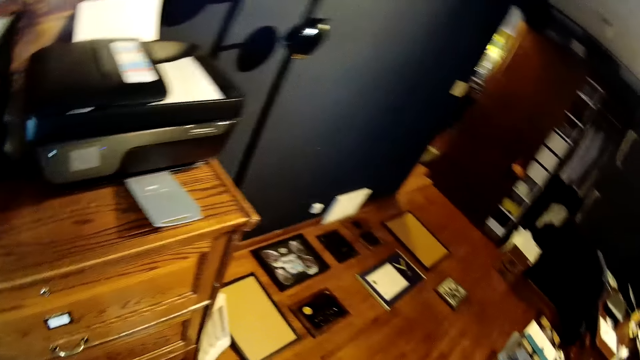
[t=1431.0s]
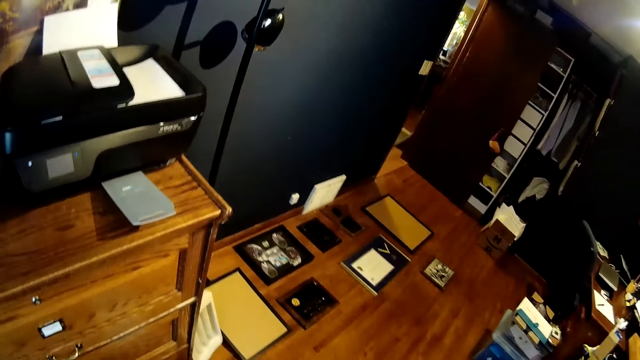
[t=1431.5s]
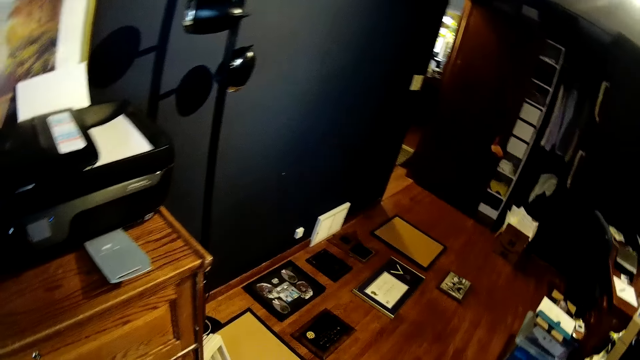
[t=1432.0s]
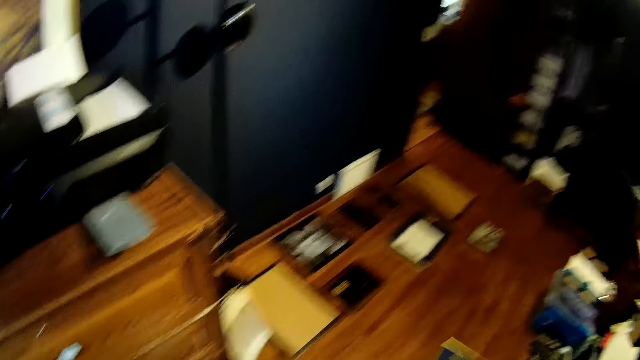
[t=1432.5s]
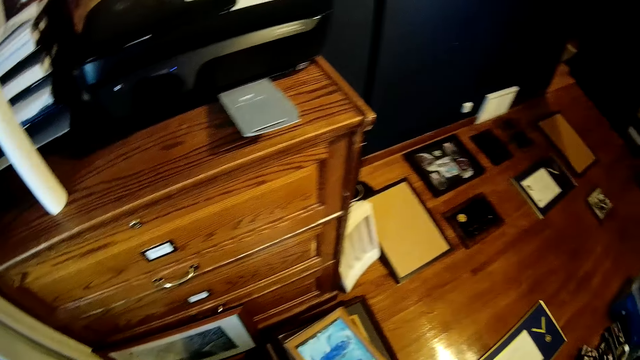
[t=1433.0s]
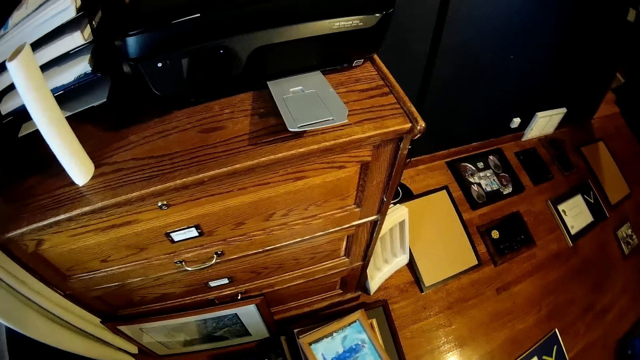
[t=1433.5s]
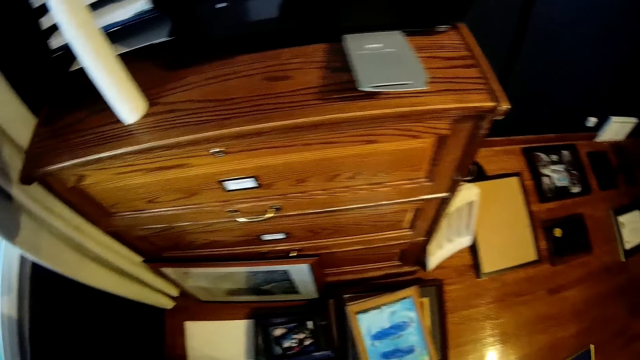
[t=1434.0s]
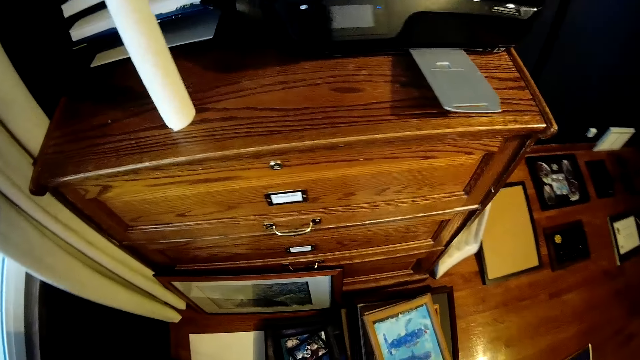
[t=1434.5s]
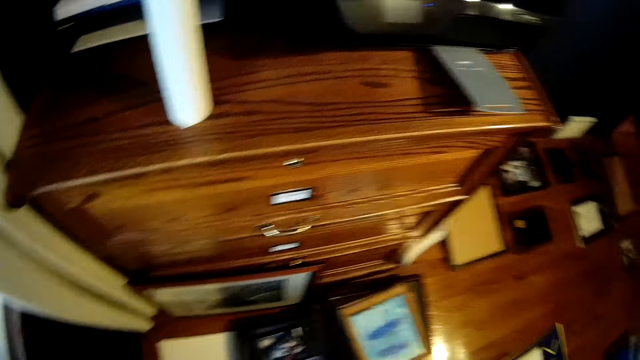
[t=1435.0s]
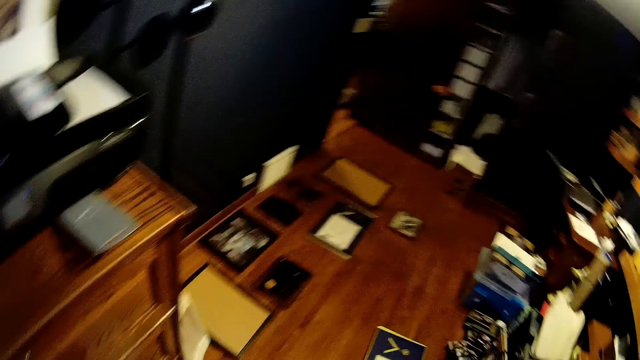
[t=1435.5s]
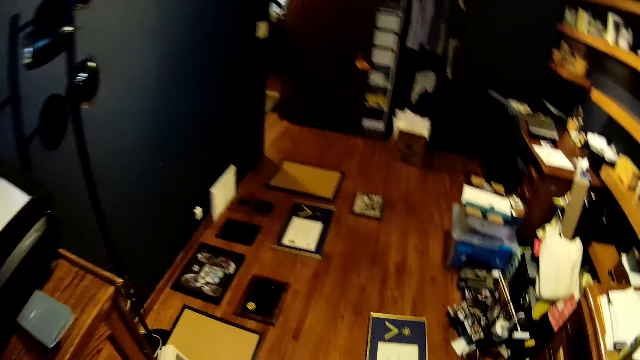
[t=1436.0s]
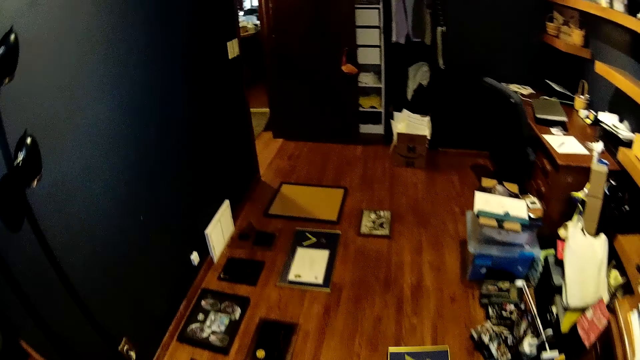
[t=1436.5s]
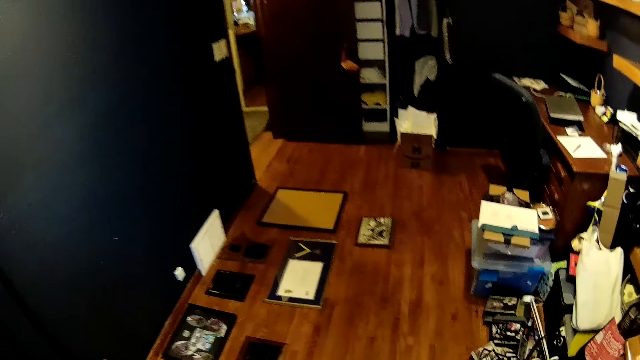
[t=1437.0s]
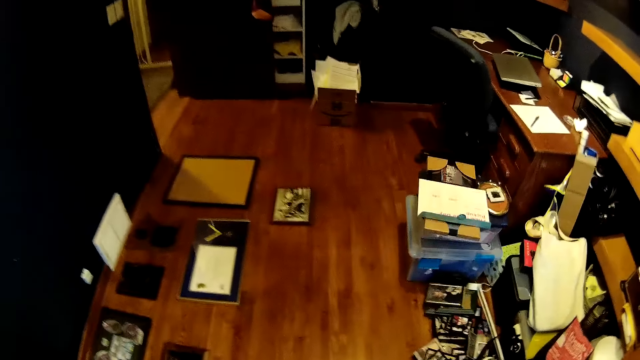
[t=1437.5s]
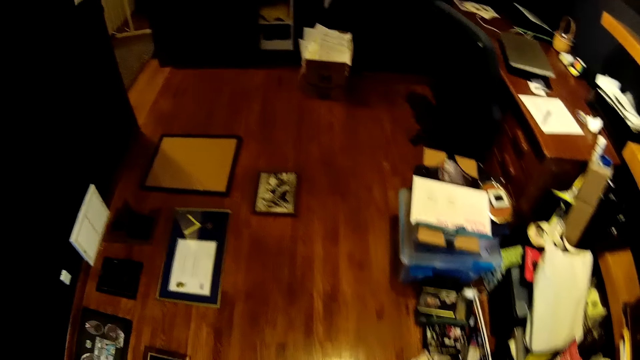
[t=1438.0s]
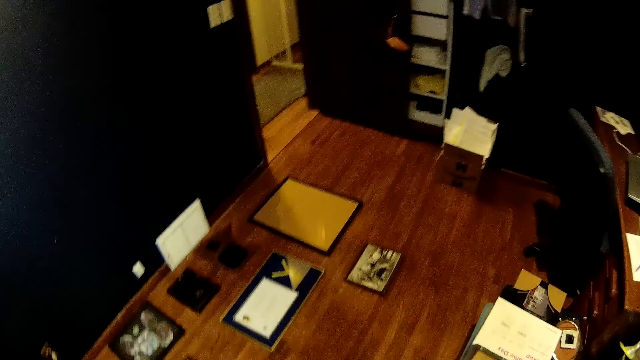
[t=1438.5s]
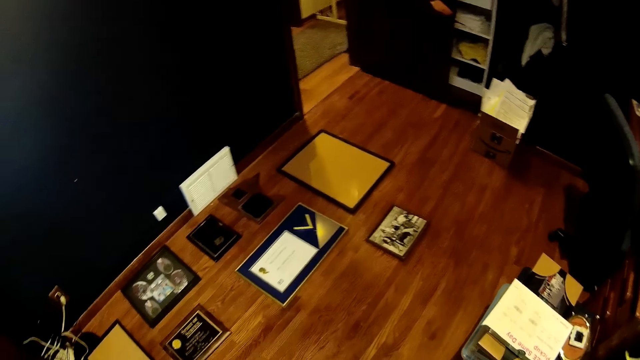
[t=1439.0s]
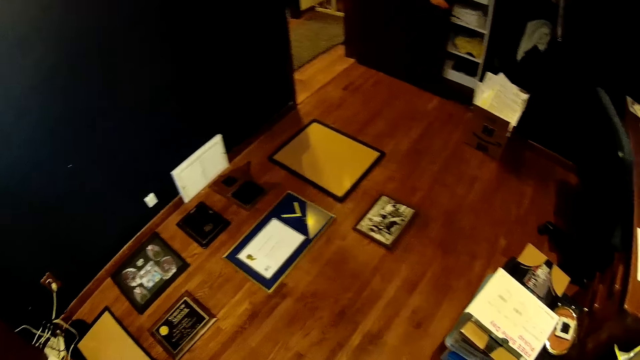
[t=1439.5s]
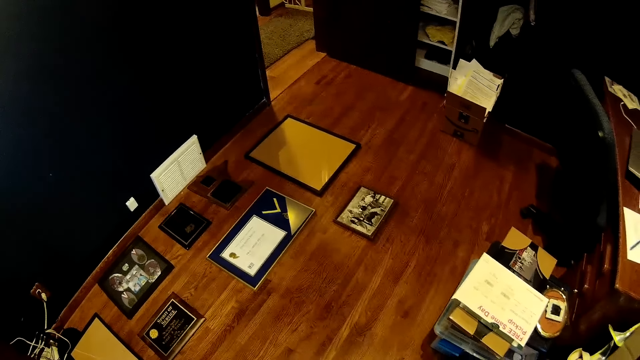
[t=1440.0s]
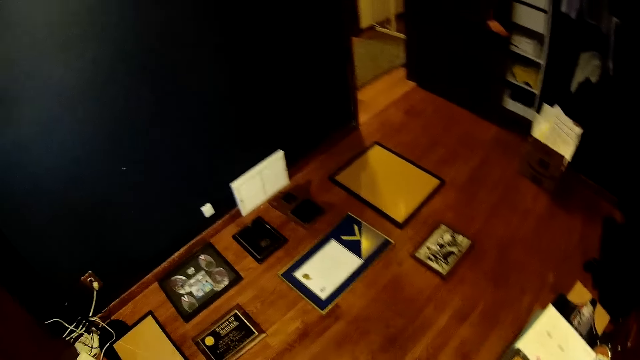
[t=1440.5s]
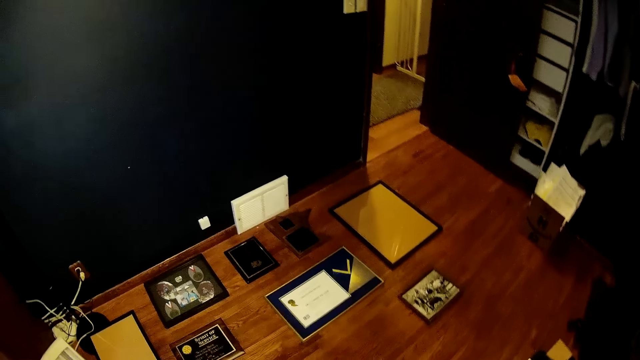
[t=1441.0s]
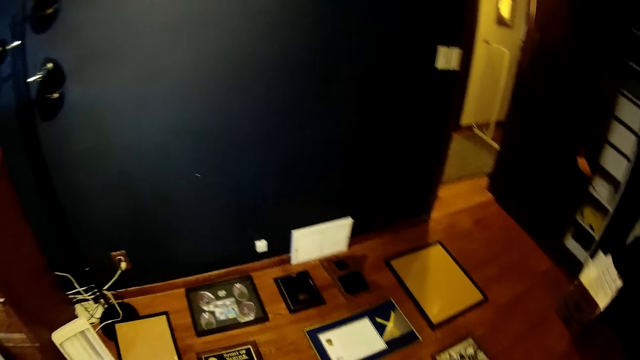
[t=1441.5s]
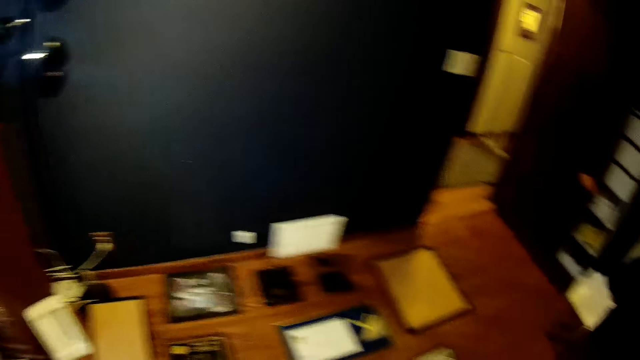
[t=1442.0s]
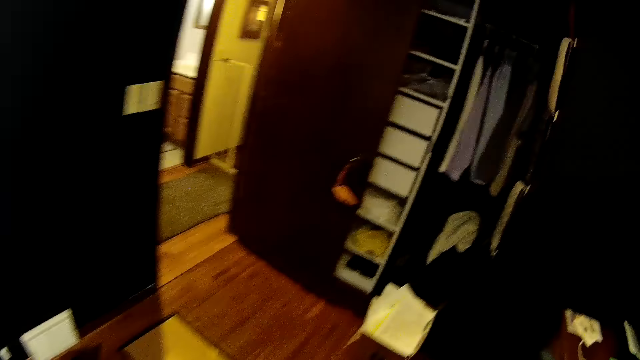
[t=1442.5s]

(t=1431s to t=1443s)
The camera wearer walks around. They look around.

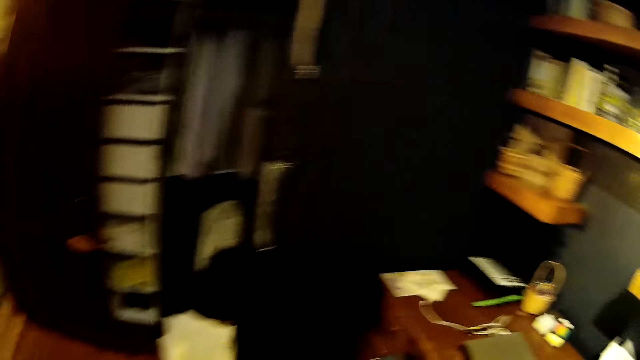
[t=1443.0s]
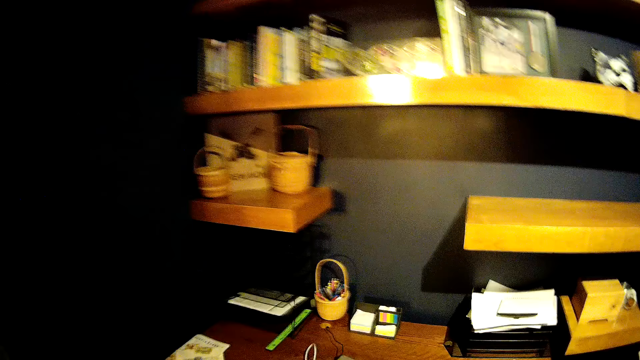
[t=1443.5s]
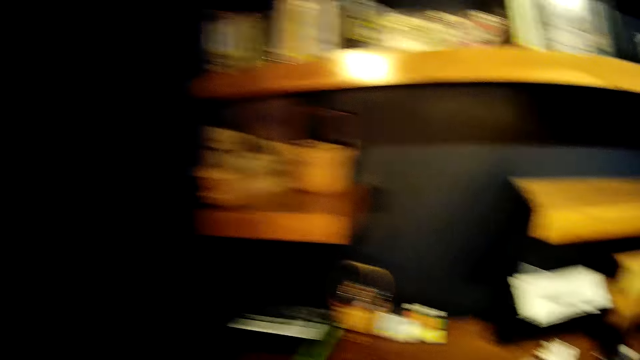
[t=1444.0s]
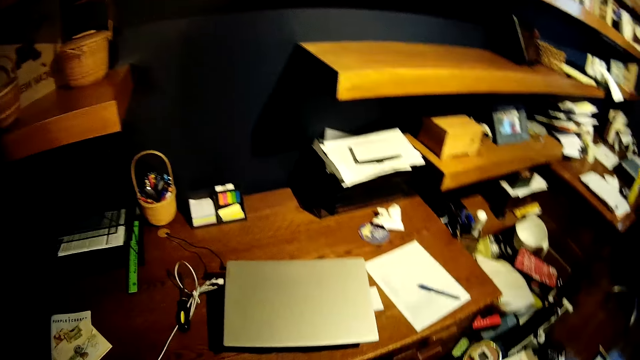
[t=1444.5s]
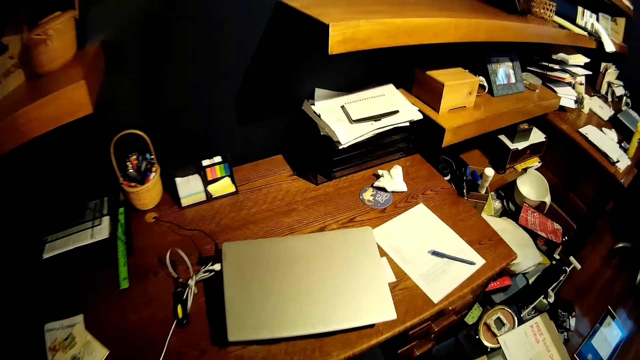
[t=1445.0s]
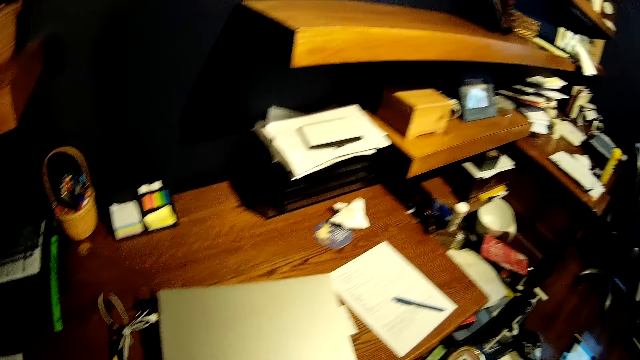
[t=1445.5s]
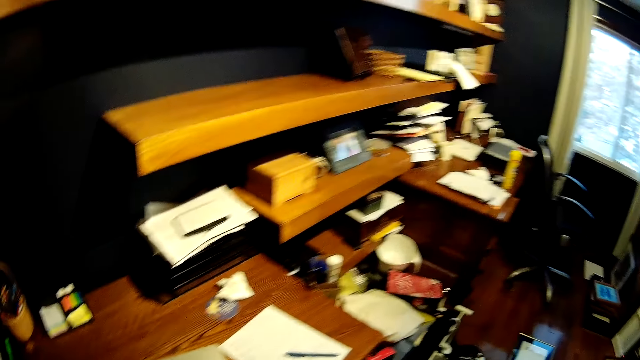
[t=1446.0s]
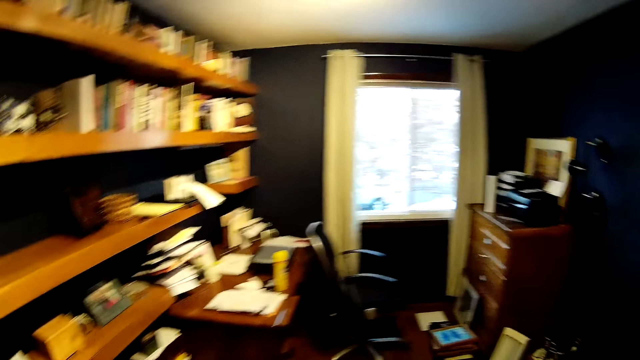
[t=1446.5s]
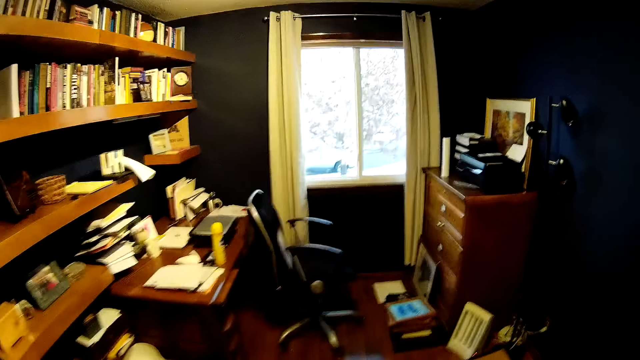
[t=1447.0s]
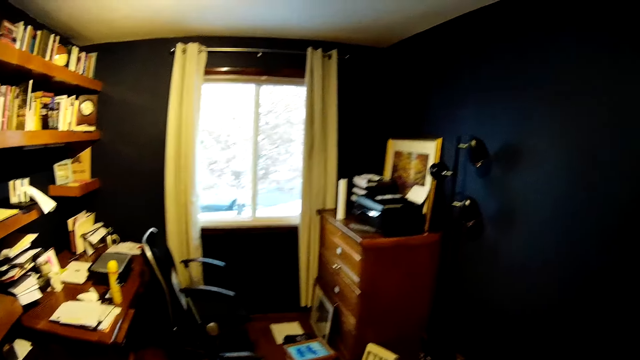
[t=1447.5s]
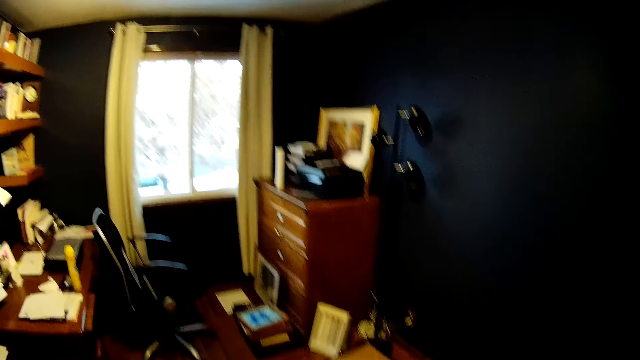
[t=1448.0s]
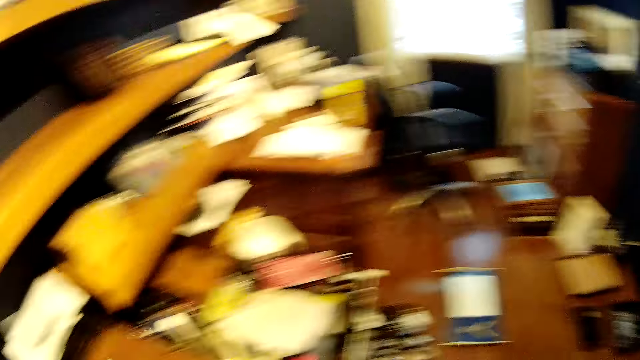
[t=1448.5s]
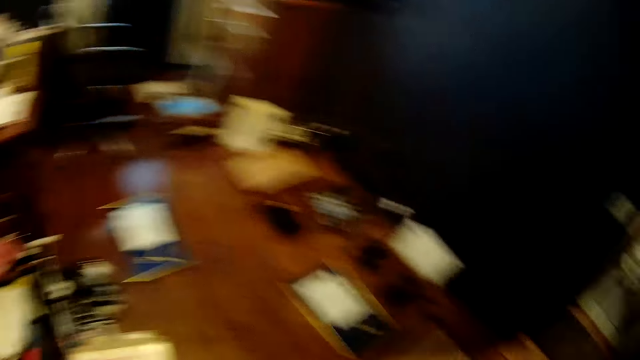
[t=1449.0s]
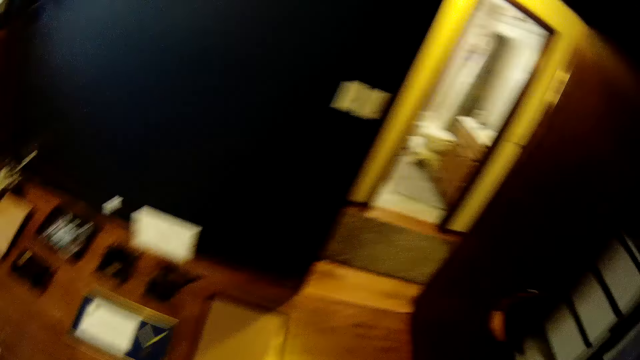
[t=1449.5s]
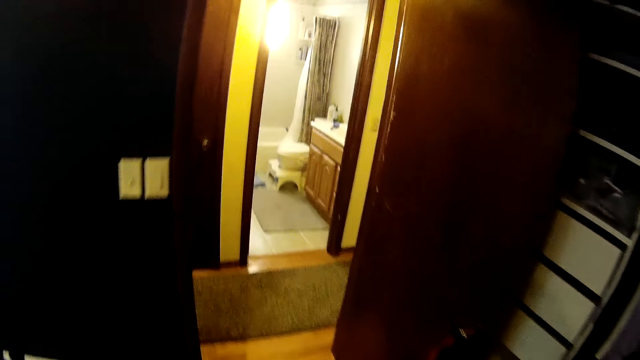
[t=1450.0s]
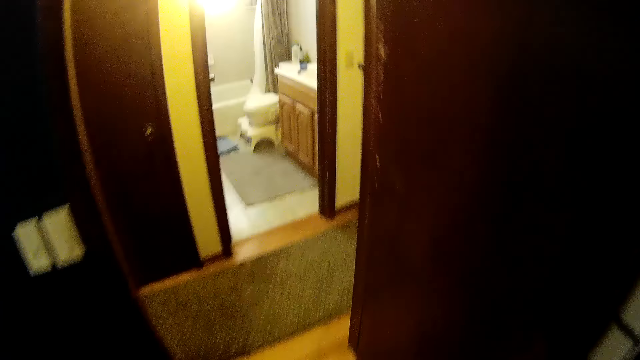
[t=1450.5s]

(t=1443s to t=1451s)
The camera wearer walks towards a living room. They walk around.
